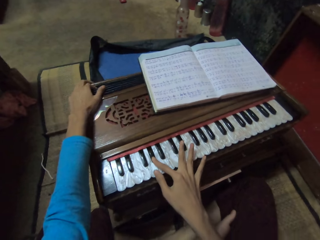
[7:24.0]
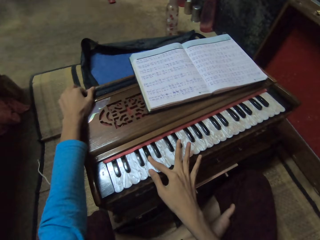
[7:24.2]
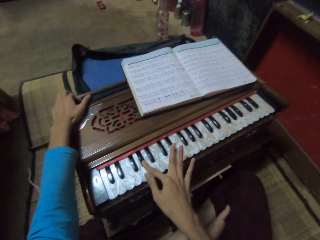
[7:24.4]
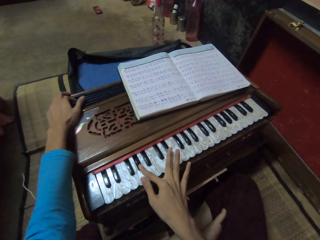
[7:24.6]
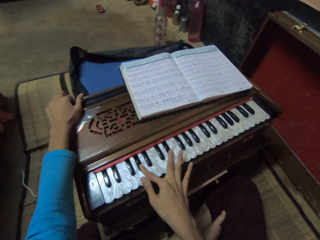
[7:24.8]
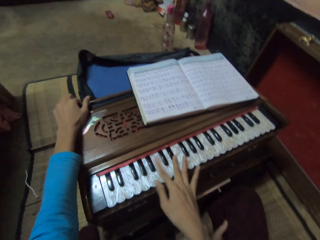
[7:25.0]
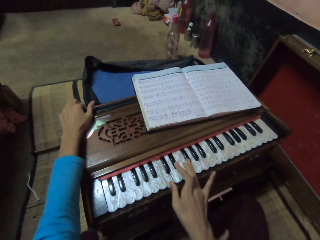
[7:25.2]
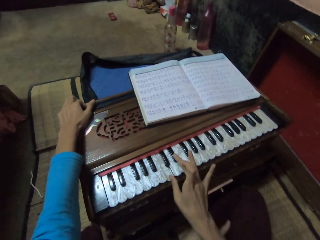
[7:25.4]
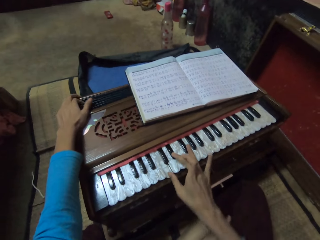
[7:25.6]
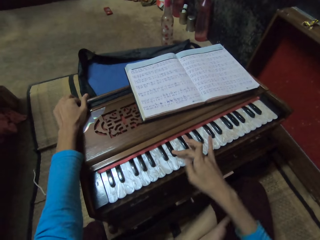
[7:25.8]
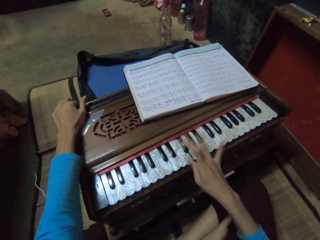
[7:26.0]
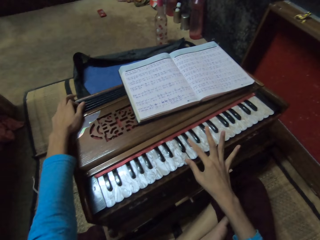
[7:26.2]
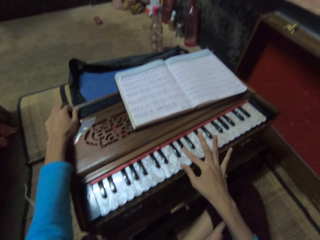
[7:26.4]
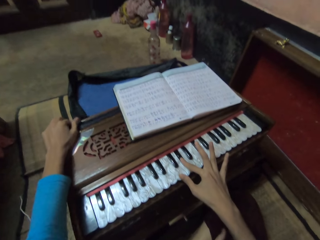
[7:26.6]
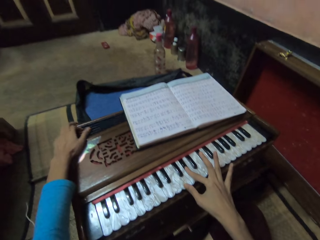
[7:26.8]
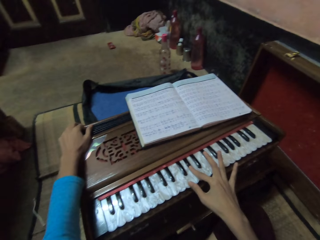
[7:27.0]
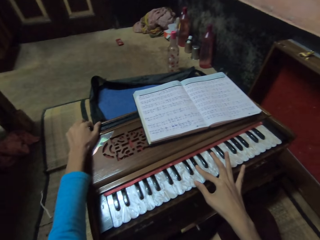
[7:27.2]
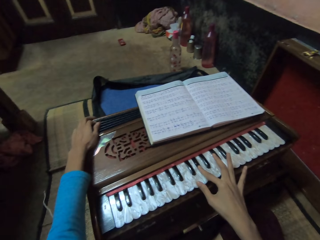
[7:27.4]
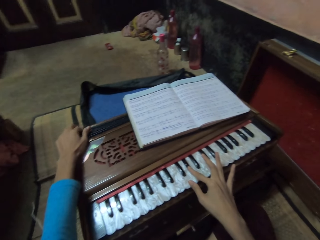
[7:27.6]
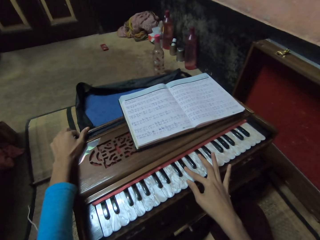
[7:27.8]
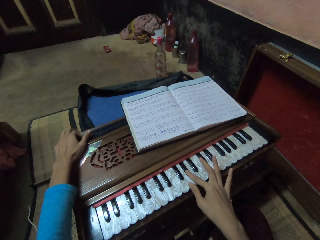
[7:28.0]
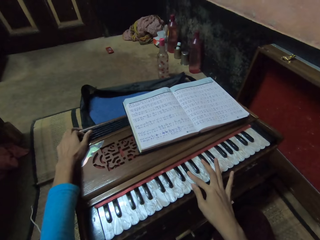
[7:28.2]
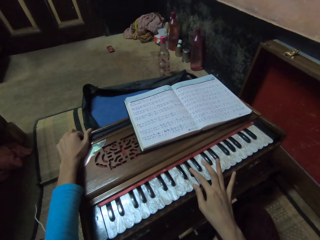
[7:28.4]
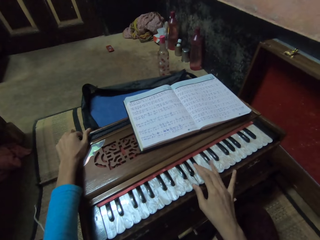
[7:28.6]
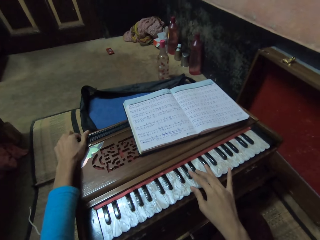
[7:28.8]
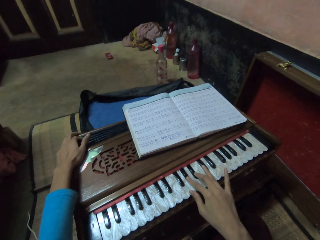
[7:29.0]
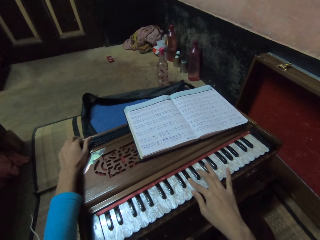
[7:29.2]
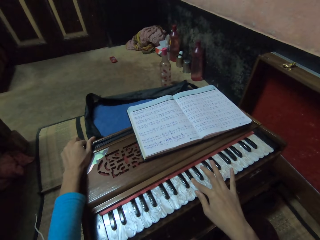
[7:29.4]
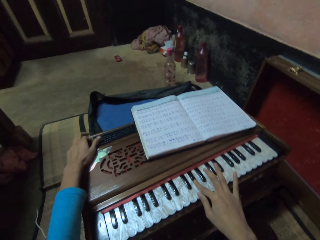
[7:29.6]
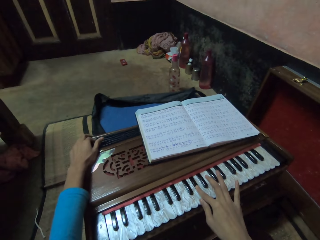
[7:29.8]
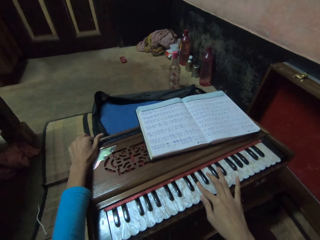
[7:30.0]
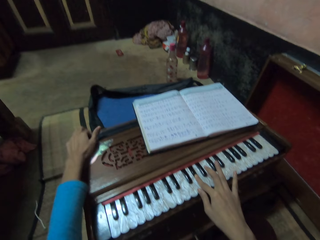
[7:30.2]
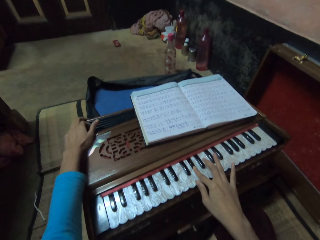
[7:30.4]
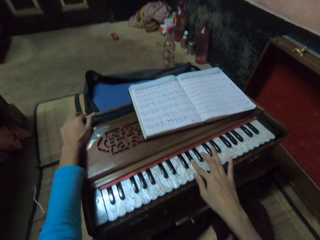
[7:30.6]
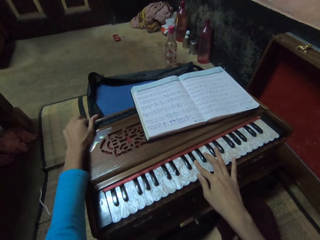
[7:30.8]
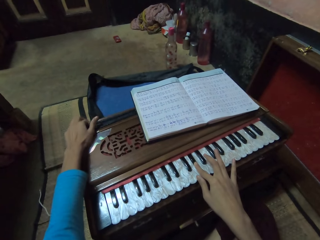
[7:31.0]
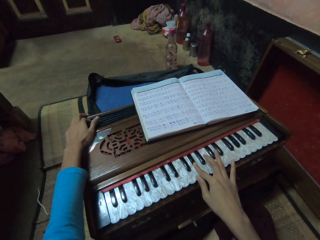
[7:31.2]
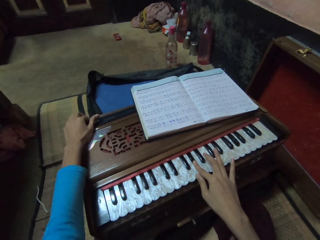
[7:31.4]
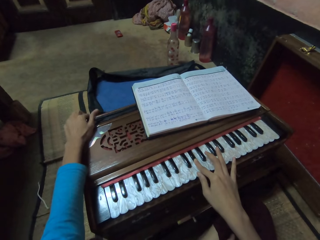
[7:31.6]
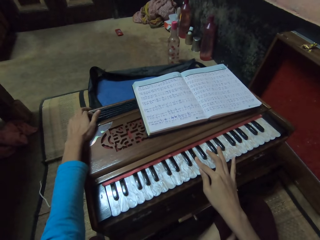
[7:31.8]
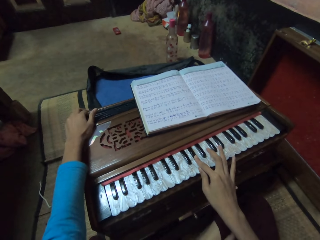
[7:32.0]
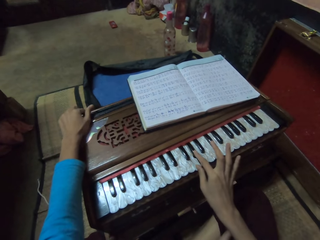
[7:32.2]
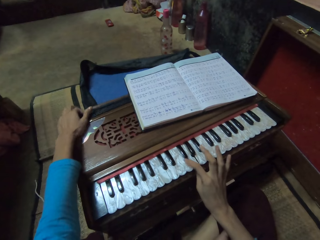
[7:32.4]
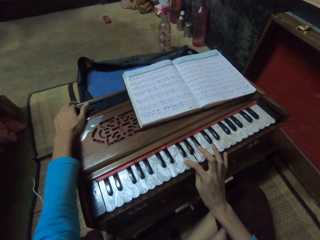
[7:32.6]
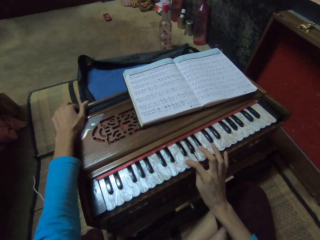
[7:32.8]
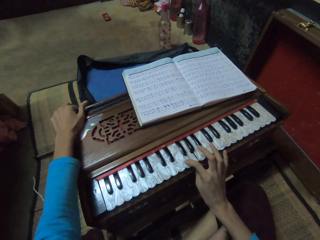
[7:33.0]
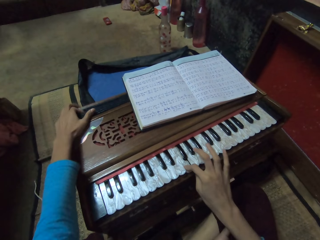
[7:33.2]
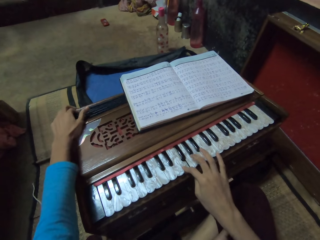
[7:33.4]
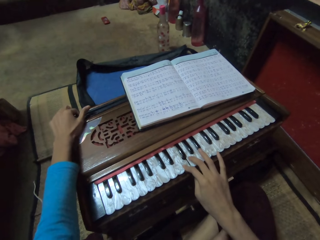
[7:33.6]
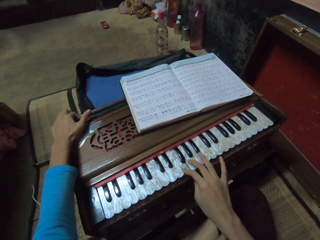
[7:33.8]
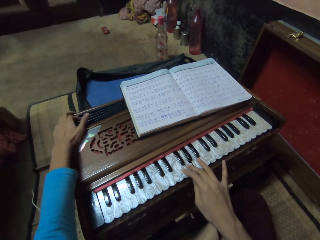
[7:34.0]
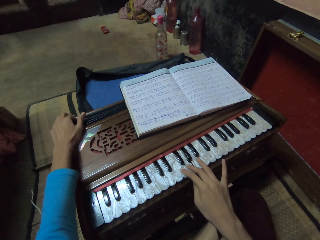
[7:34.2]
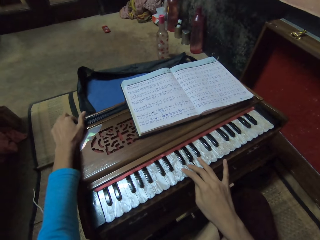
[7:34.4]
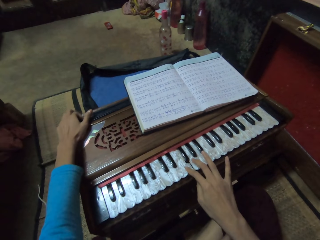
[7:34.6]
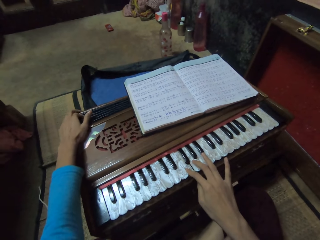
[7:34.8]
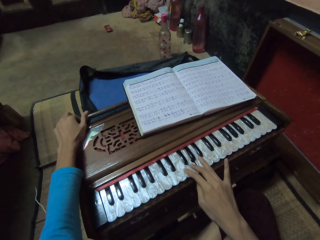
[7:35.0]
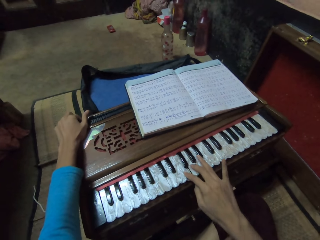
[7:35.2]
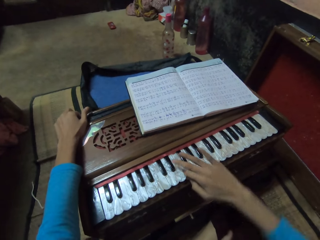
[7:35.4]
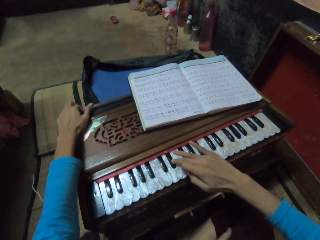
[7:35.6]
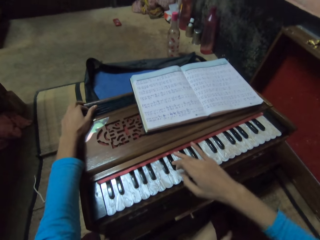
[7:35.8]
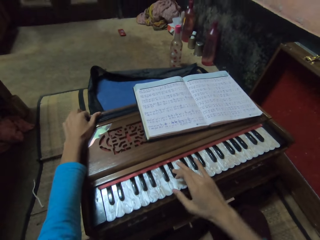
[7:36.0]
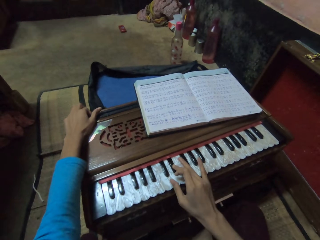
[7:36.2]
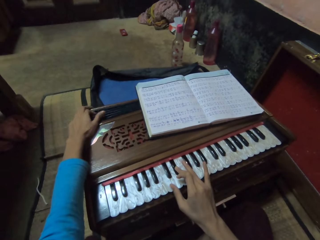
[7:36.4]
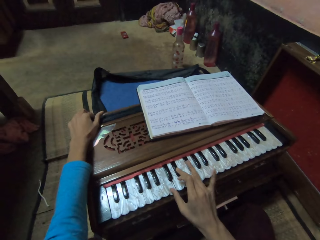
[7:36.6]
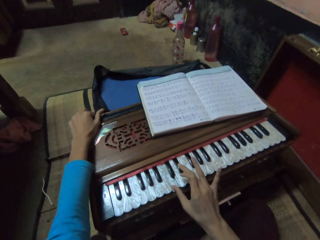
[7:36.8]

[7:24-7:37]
The camera wearer sings a song. They play the musical organ with both hands.

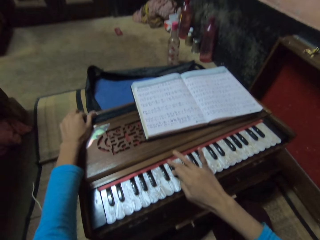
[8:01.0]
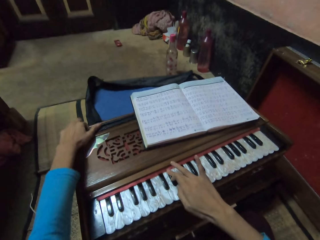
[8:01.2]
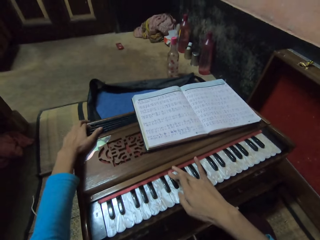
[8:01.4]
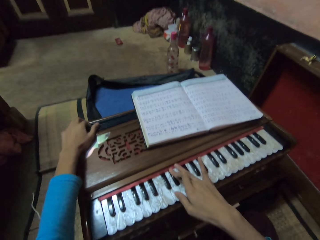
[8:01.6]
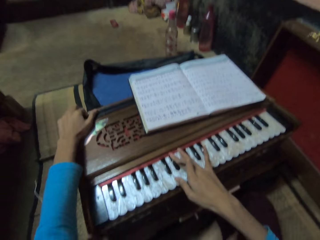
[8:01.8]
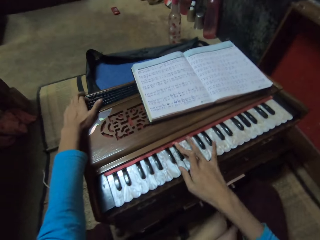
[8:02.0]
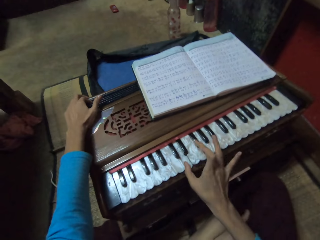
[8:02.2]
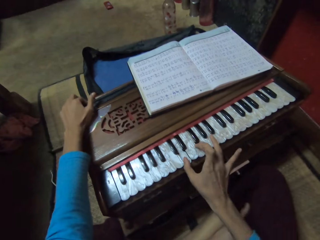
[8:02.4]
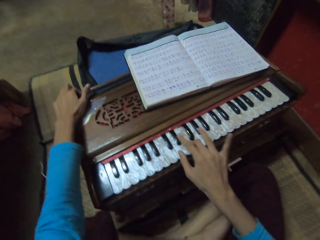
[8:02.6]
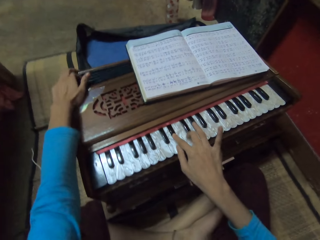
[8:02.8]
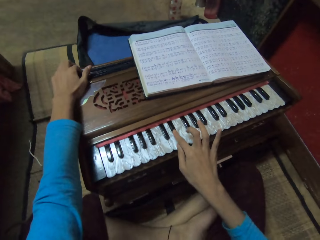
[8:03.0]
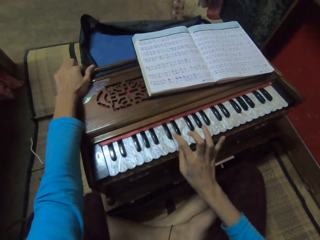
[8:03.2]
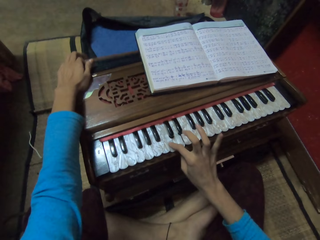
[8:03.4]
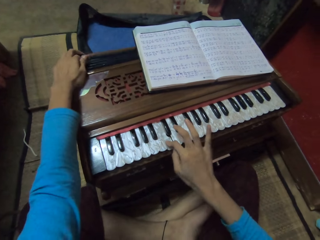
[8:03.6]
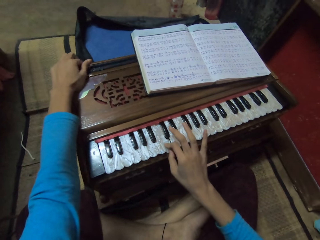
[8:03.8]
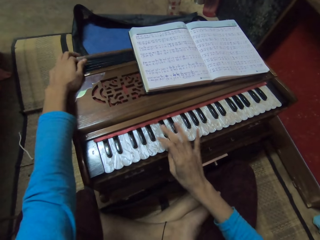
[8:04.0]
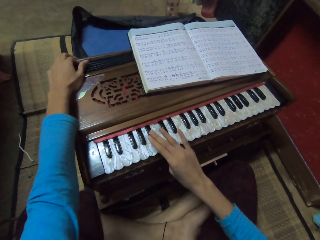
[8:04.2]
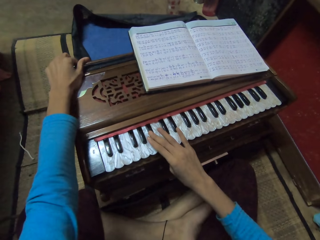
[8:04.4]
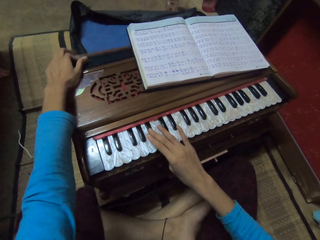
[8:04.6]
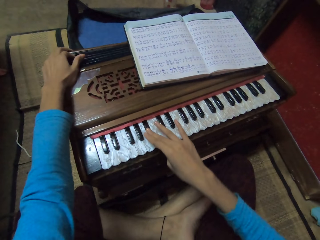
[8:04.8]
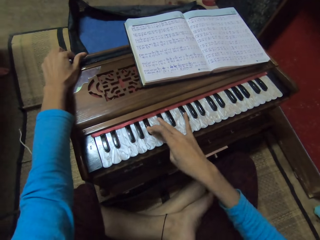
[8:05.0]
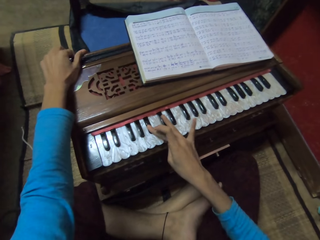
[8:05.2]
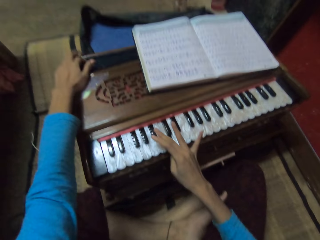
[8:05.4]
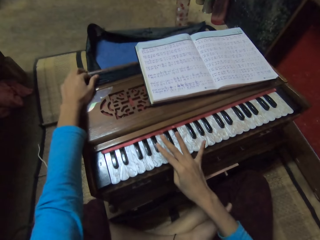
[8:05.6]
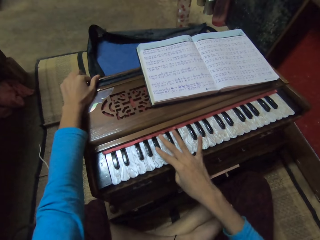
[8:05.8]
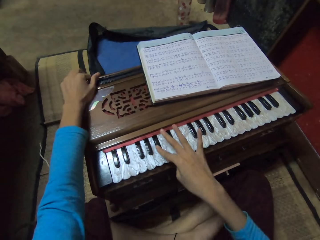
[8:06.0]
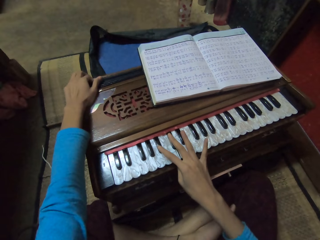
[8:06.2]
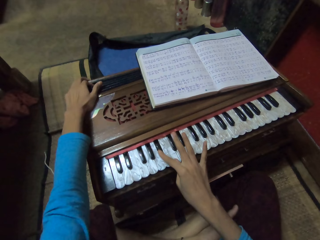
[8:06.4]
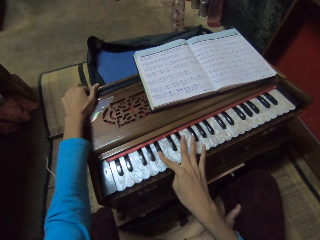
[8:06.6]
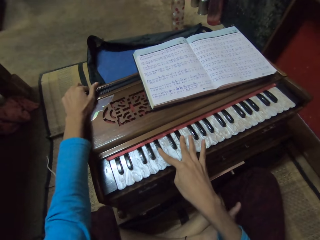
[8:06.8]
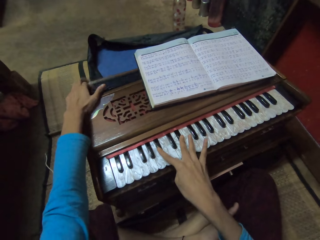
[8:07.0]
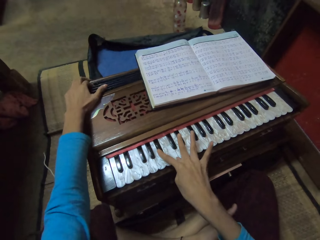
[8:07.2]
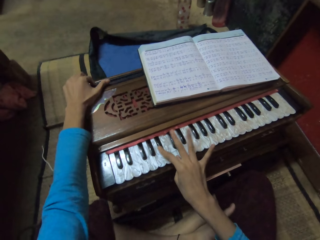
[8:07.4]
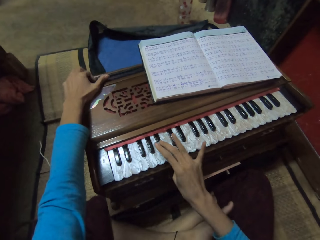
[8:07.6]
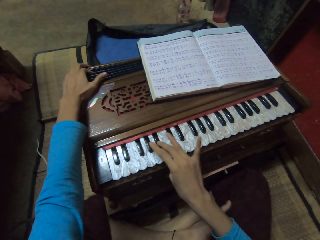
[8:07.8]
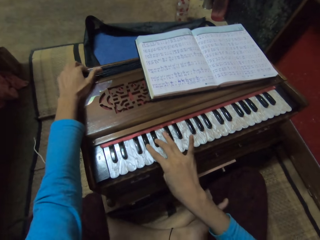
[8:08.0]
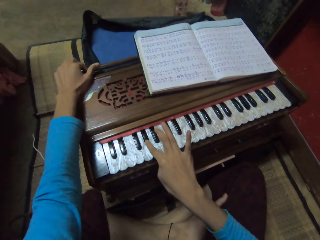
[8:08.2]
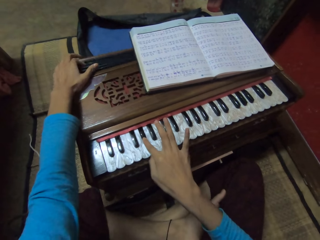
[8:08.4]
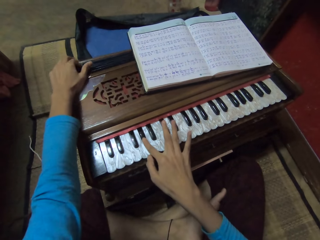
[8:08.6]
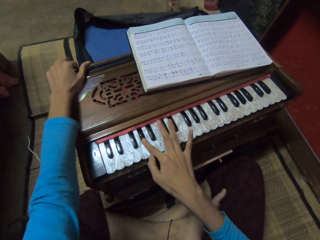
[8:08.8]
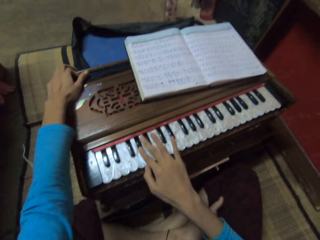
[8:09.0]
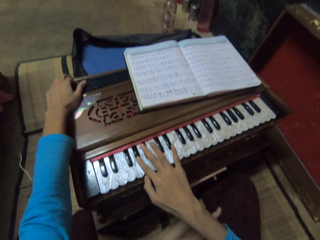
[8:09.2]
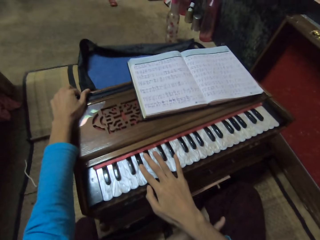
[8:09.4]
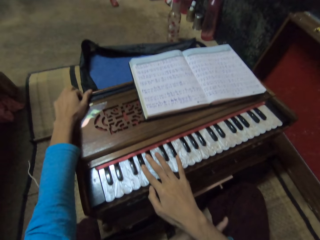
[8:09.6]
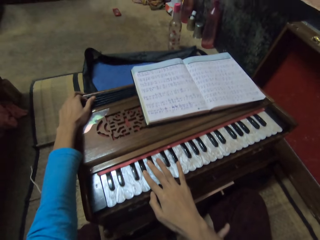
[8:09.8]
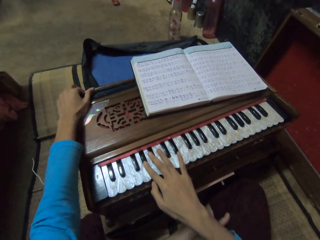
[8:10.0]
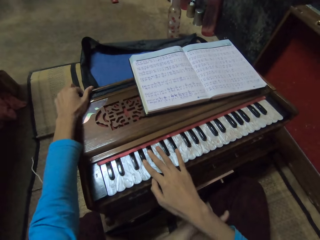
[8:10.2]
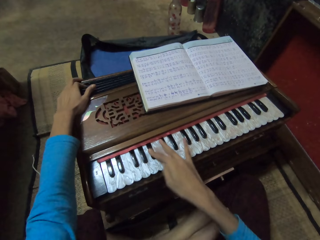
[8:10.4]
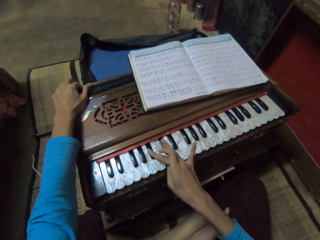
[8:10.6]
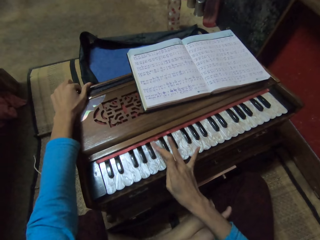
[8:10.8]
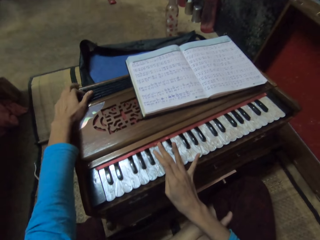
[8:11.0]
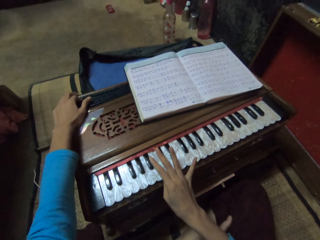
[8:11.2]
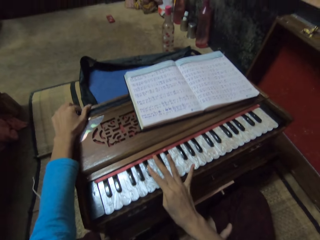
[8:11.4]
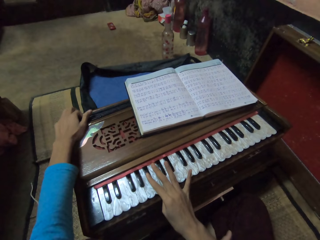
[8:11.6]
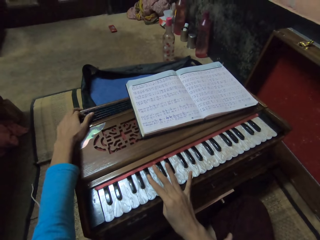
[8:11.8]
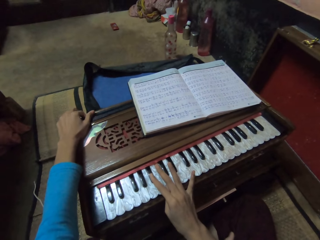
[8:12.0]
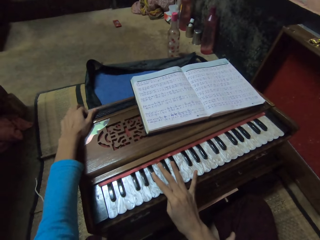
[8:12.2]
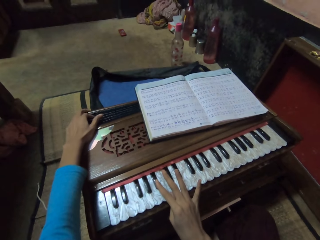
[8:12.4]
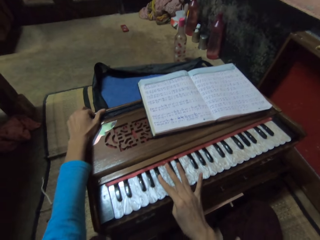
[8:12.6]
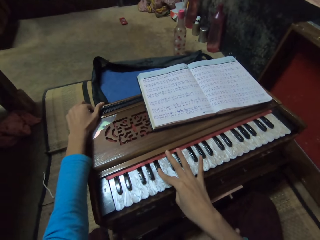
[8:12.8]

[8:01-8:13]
The camera wearer stops singing. They play the musical organ with both hands. They sing a song.
